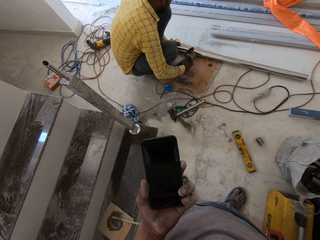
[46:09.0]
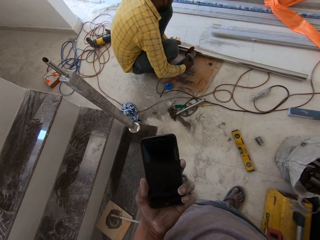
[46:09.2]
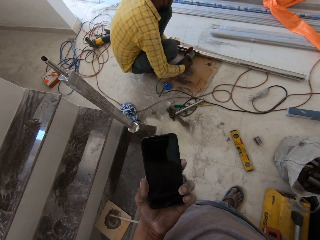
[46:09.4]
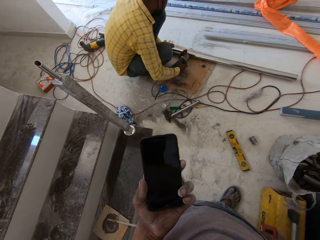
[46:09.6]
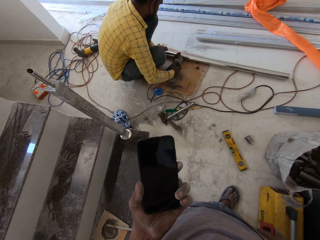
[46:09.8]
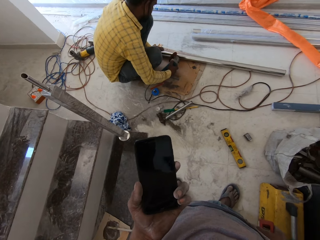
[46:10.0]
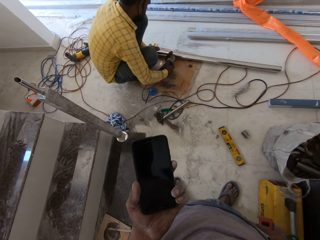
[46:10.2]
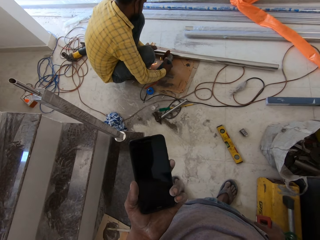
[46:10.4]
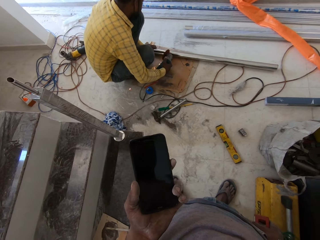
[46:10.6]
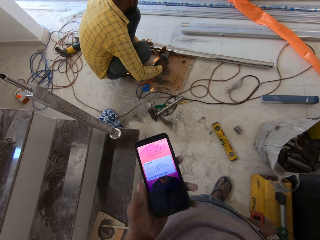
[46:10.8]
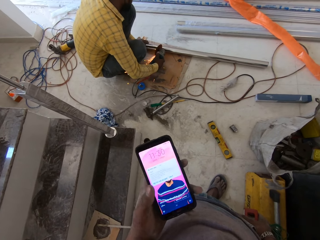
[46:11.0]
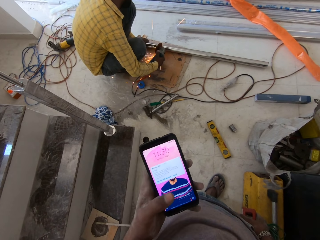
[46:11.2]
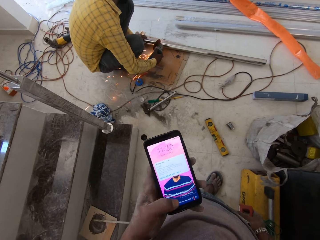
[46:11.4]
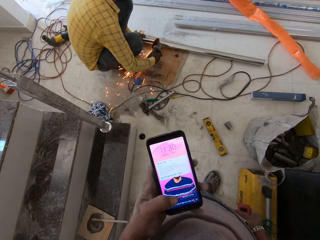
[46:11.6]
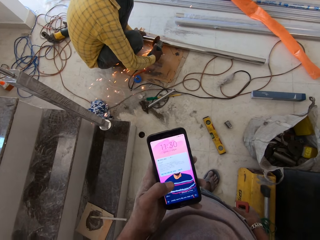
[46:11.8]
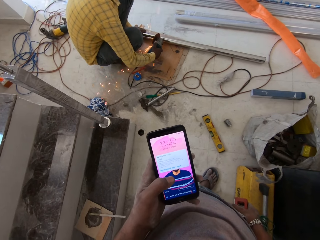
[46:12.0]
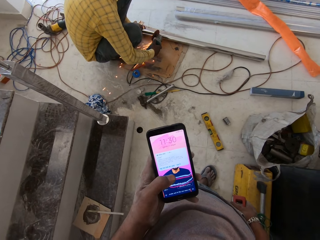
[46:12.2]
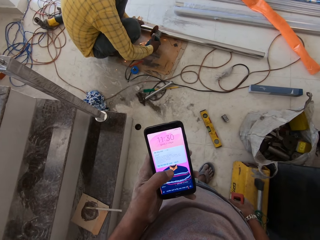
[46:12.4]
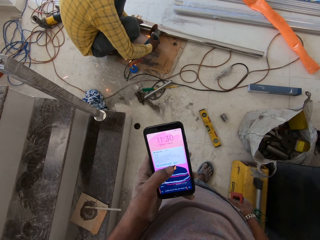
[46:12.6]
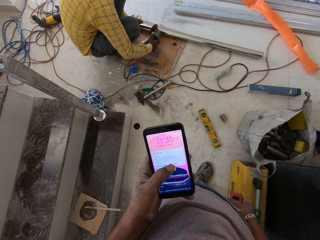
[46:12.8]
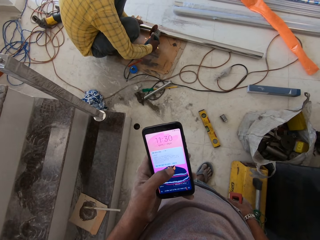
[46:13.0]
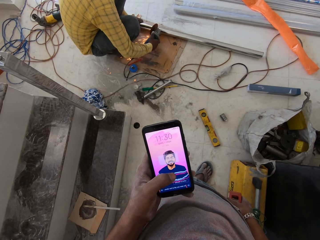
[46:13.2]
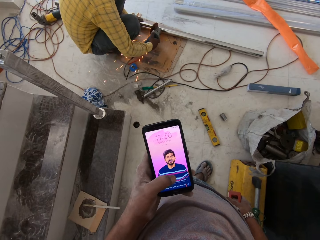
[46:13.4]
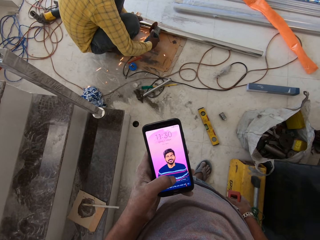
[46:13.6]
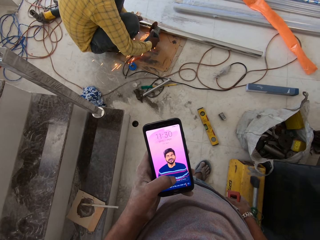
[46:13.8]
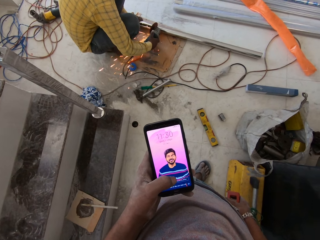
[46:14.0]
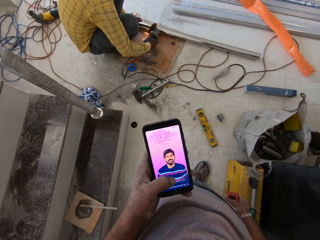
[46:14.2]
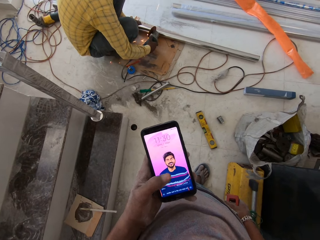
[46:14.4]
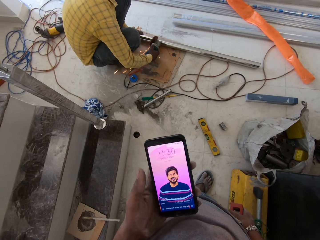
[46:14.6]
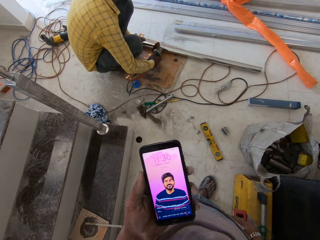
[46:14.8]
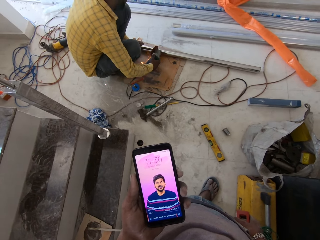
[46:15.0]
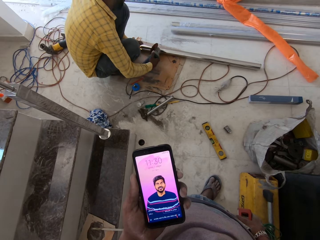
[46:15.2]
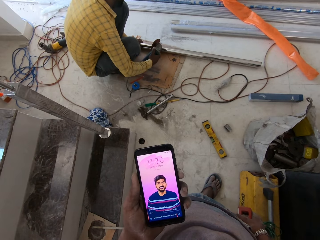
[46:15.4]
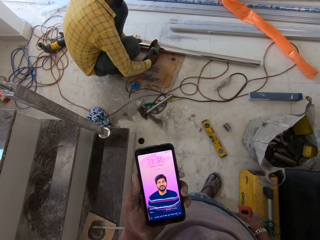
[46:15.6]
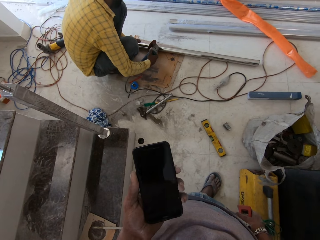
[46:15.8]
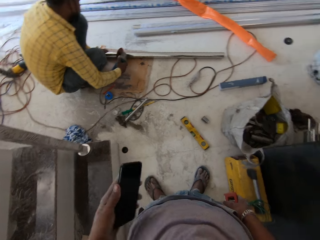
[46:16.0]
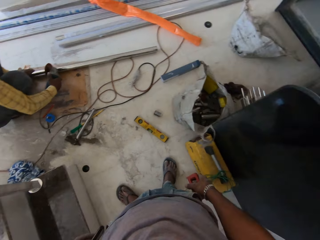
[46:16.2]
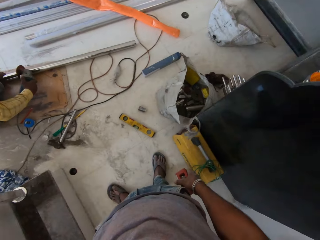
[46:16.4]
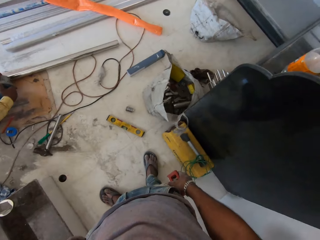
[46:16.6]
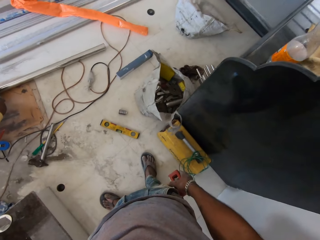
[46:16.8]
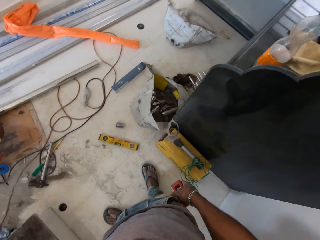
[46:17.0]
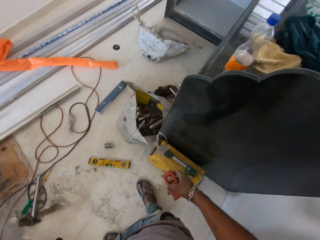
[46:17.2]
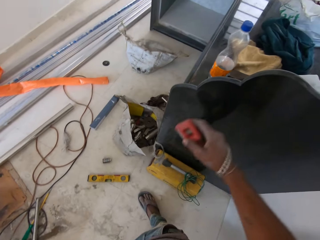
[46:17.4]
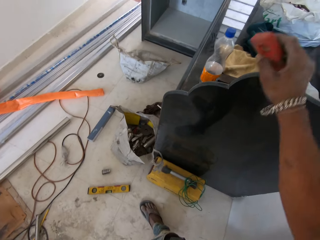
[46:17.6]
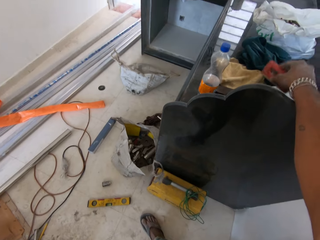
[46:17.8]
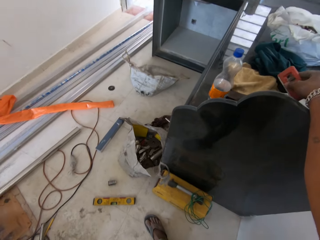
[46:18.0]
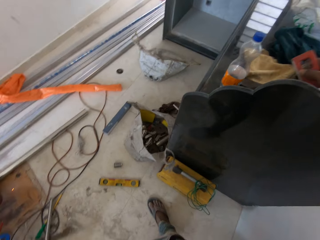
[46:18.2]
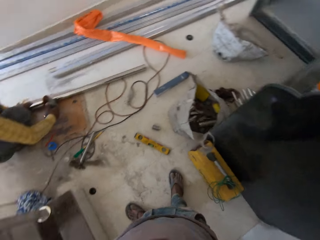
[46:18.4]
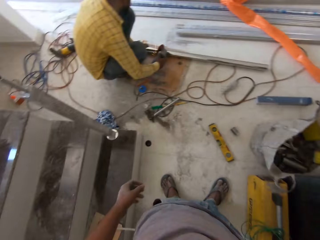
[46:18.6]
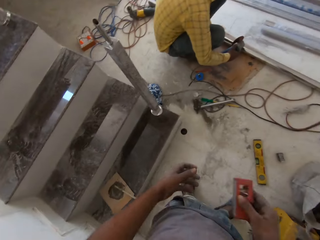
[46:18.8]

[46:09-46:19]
A person cuts the metal. The camera wearer operates the phone with his left hand. He puts the phone in the pocket.

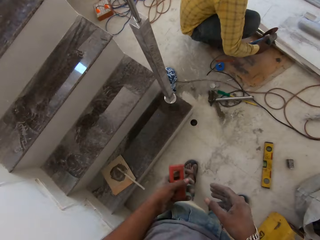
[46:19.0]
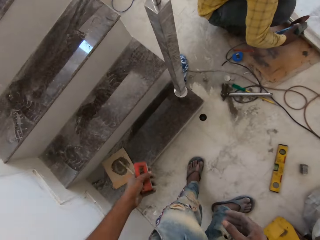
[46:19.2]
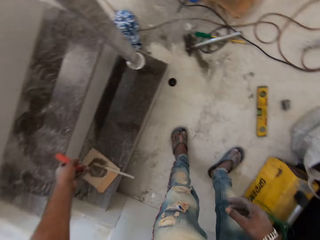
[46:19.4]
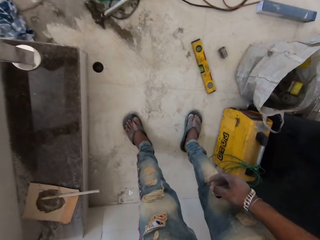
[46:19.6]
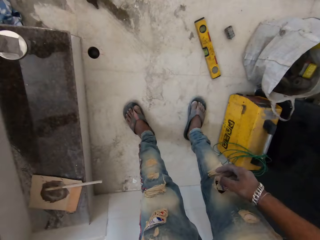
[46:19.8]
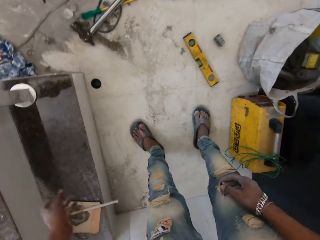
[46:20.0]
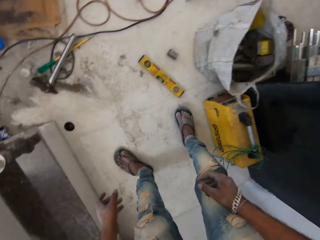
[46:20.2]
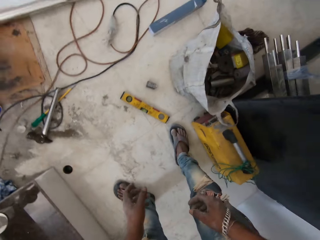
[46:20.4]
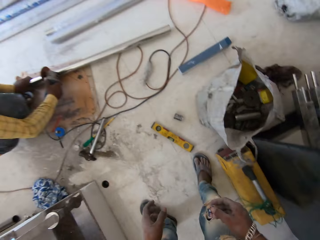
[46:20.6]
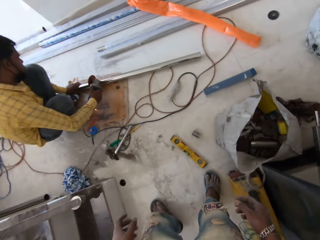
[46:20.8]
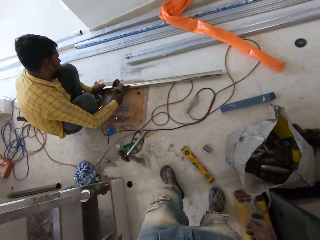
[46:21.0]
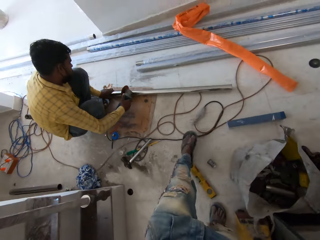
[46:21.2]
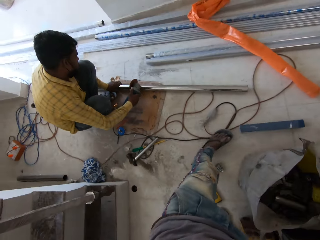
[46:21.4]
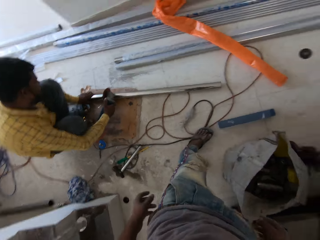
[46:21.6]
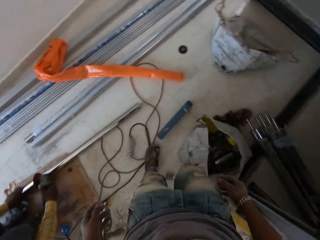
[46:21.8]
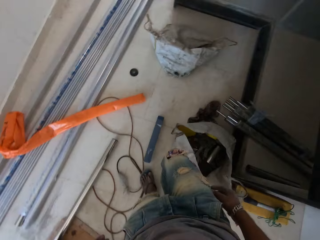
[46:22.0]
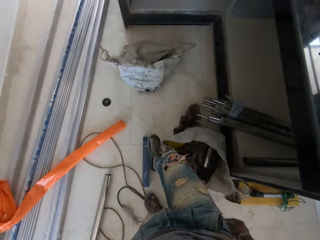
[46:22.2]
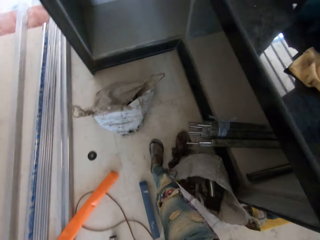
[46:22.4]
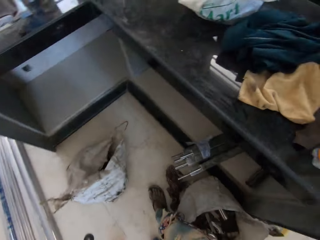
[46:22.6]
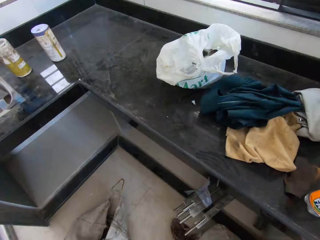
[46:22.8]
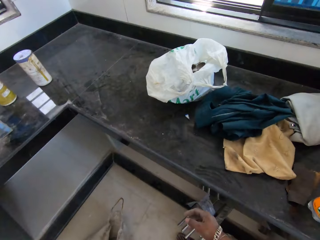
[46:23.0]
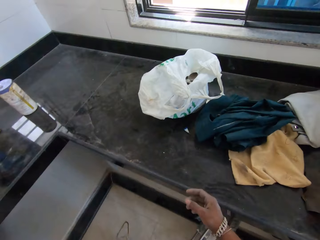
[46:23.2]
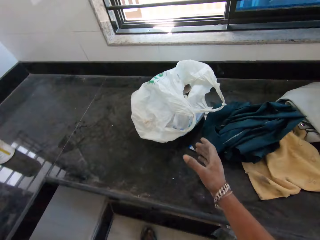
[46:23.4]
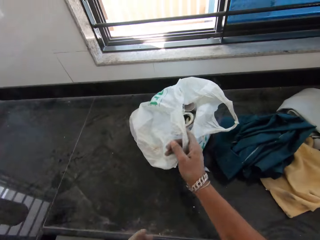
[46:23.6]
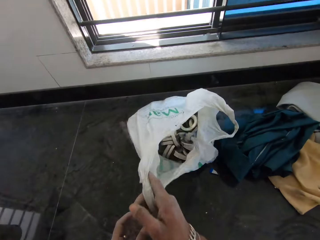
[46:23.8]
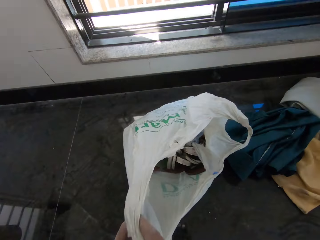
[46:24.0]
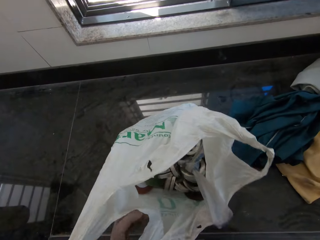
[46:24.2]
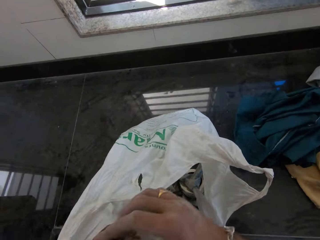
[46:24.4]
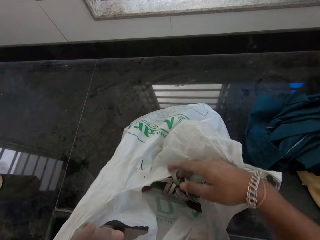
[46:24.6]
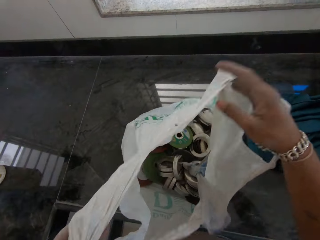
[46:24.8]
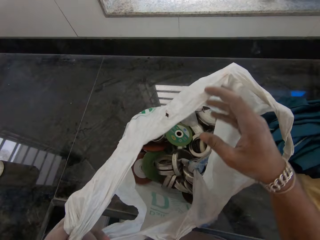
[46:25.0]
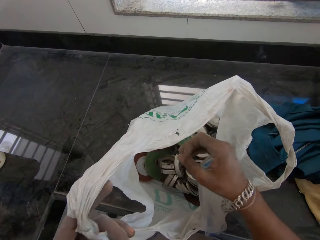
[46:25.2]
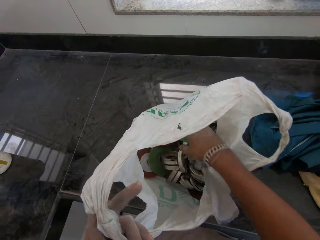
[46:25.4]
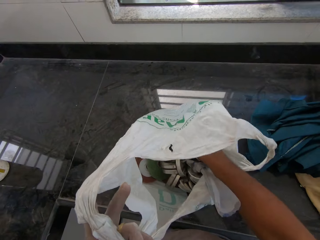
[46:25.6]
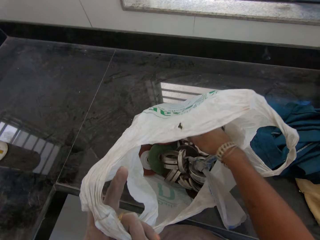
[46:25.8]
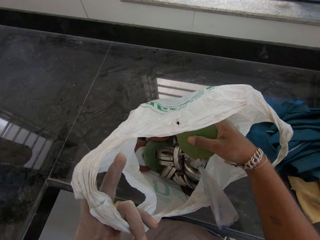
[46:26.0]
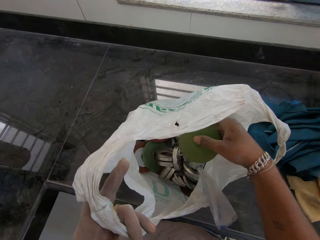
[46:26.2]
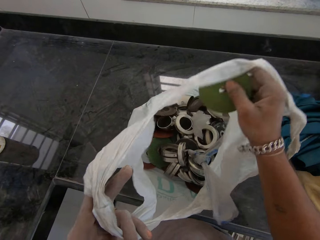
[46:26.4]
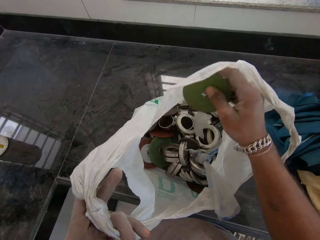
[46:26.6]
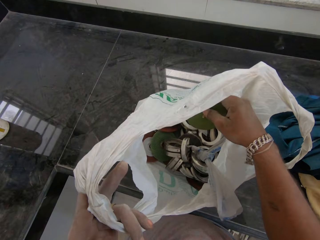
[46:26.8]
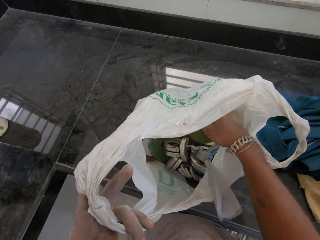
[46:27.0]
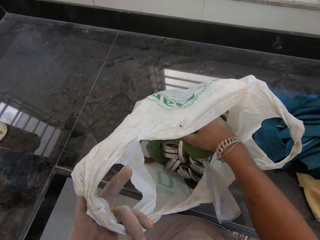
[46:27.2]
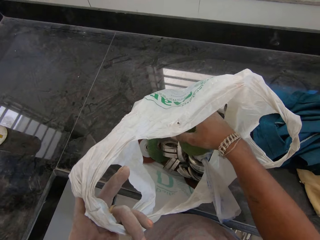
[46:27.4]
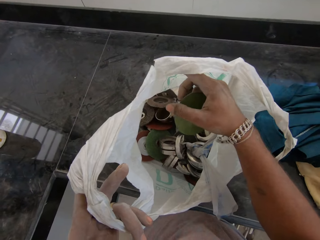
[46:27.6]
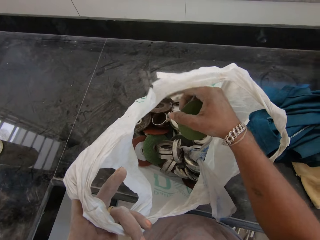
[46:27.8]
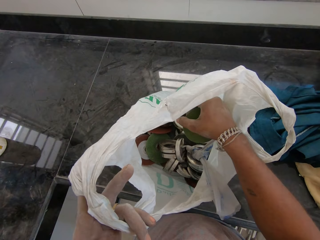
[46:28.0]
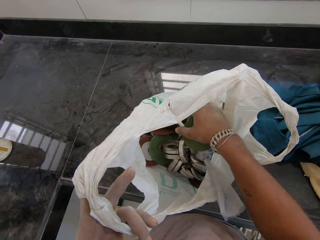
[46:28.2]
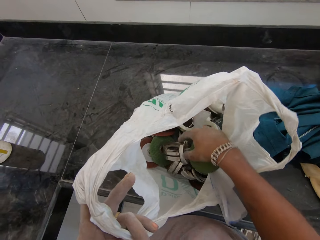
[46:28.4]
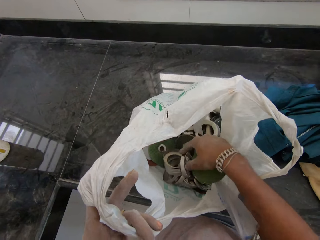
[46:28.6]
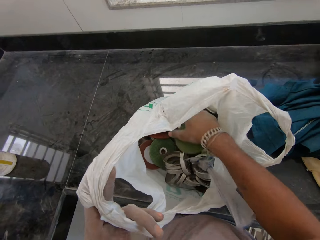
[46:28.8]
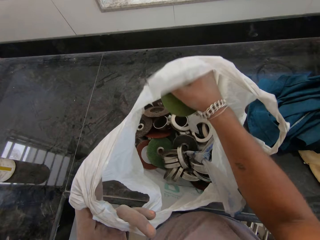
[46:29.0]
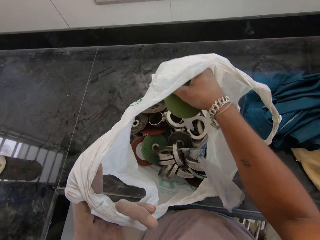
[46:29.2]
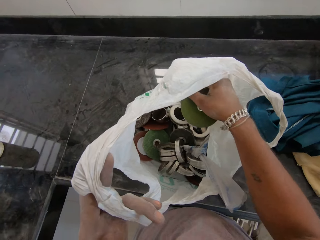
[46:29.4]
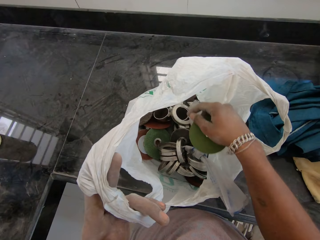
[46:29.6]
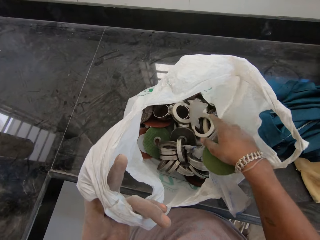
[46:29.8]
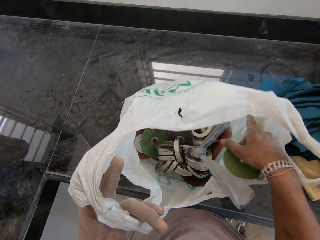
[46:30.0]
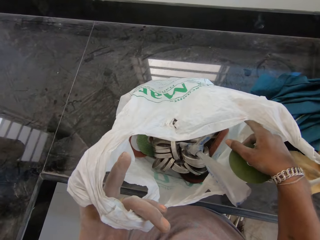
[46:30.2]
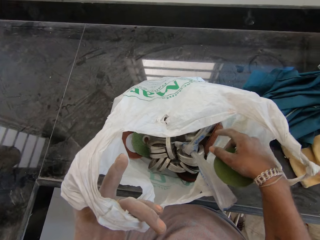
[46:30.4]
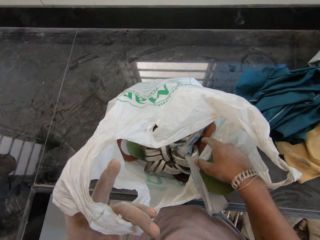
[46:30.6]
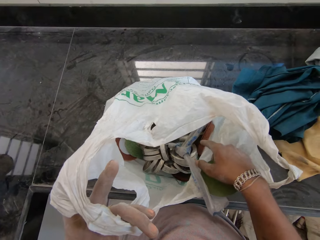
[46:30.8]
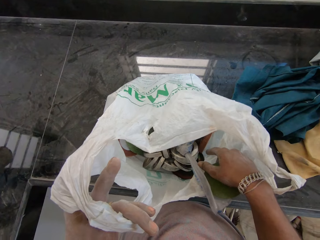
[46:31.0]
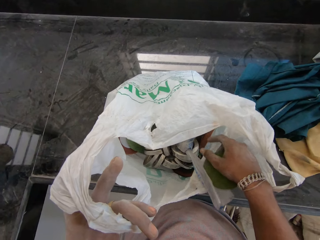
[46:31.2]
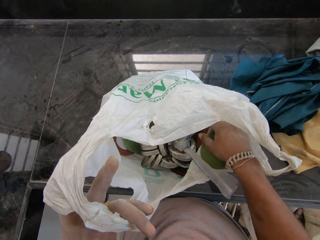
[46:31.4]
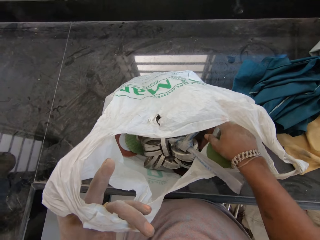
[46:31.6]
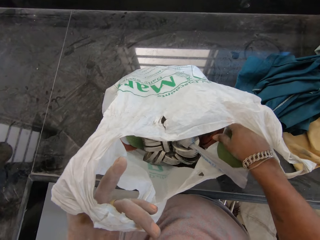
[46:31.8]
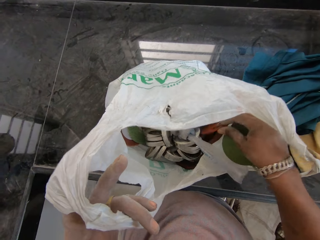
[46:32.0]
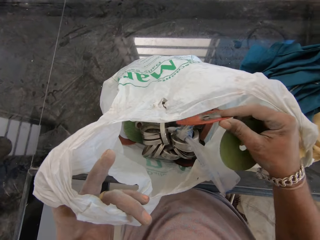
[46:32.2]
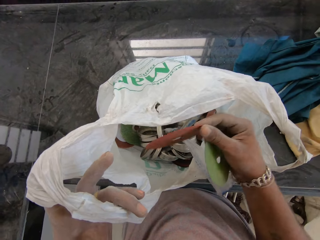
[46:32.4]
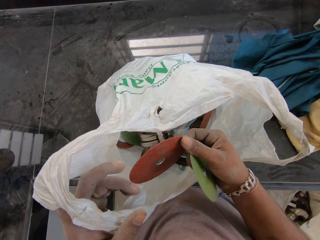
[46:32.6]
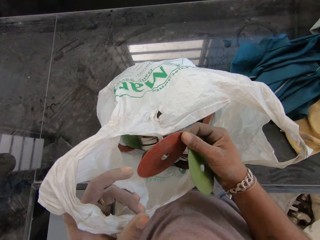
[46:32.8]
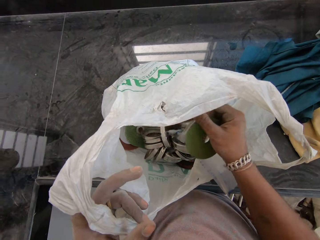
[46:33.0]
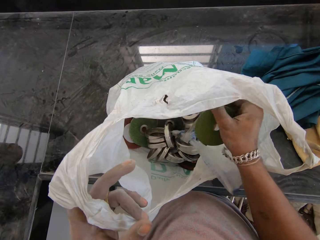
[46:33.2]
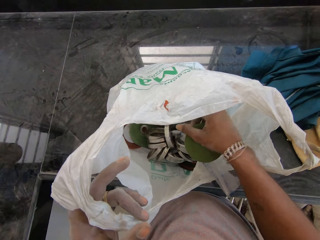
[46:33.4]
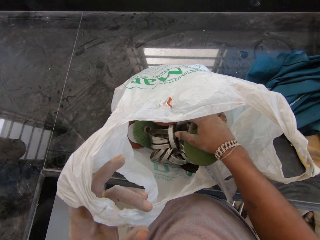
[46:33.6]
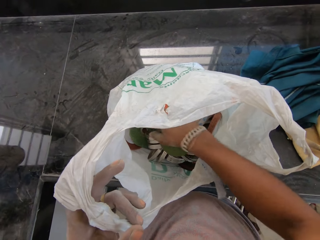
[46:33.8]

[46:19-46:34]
The camera wearer holds the plumb with his left hand. He moves around, puts something on the stairs, and walks around. He holds a polythene bag on a slab with his right hand. He moves the polythene bag. He holds the polythene bag on the slab with his left hand. He picks up a cutting disc from the polythene bag with his right hand. He sorts the grinding disk from the polythene bag. He picks up a cutting disc from the polythene bag with his right hand again.
